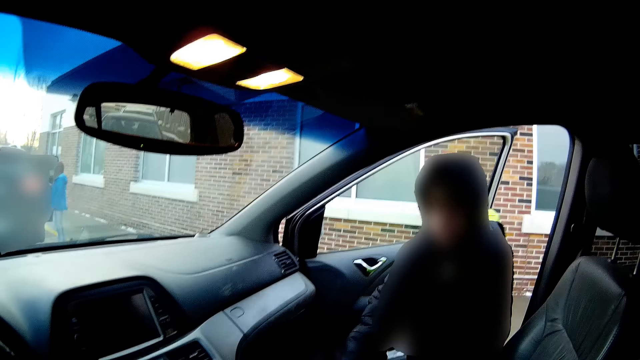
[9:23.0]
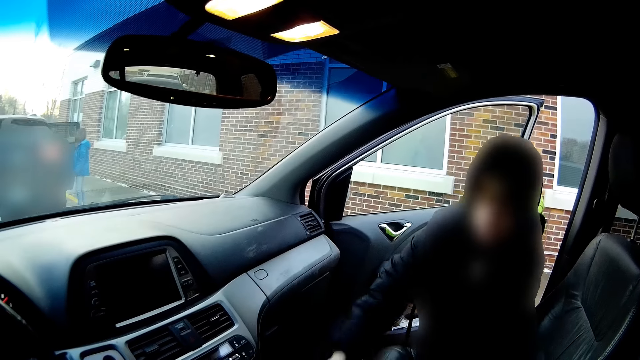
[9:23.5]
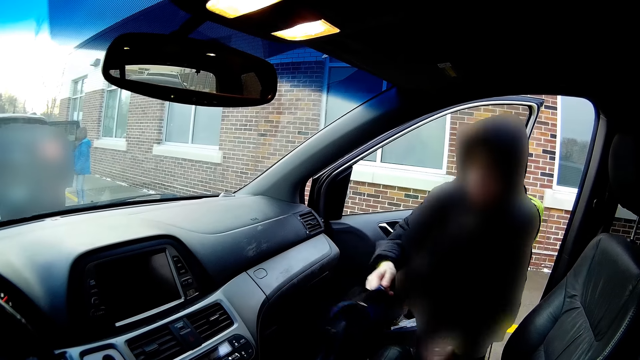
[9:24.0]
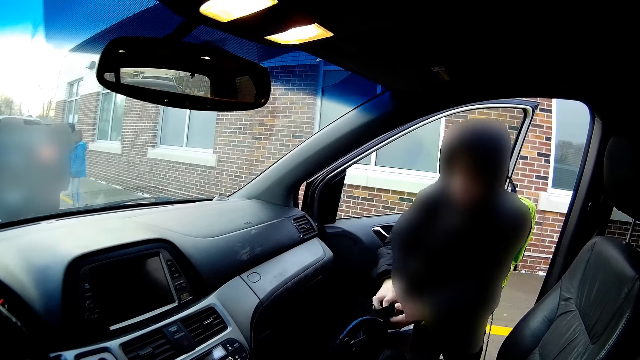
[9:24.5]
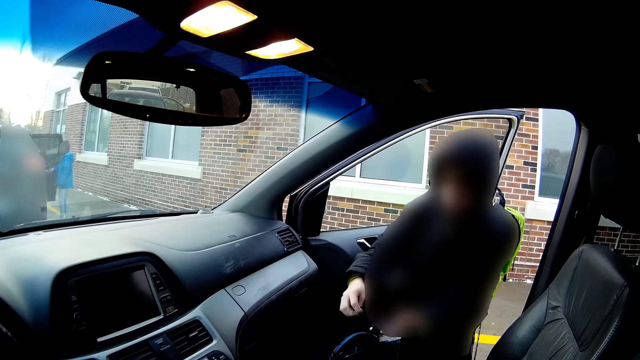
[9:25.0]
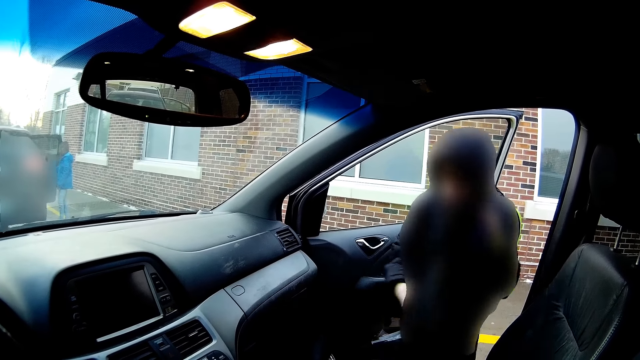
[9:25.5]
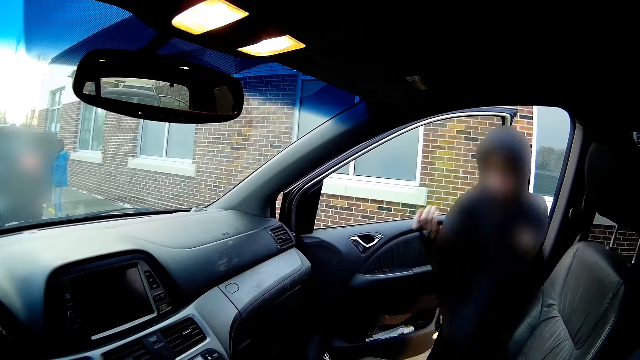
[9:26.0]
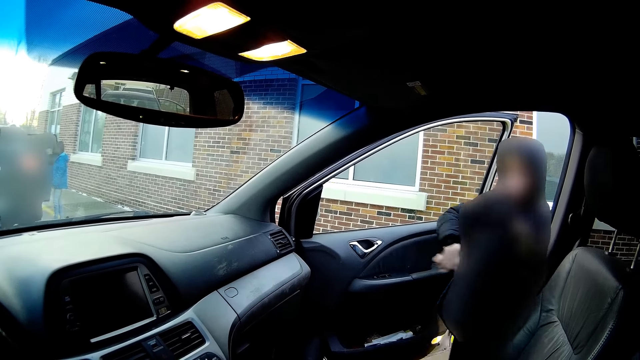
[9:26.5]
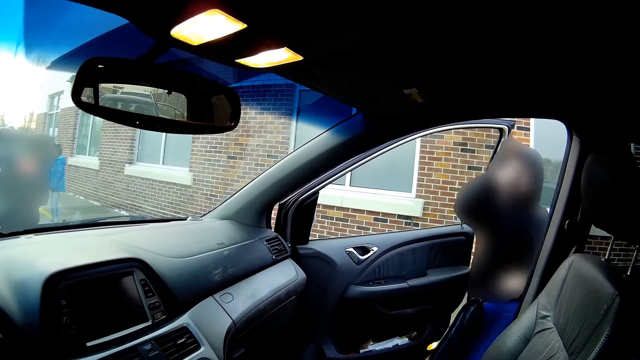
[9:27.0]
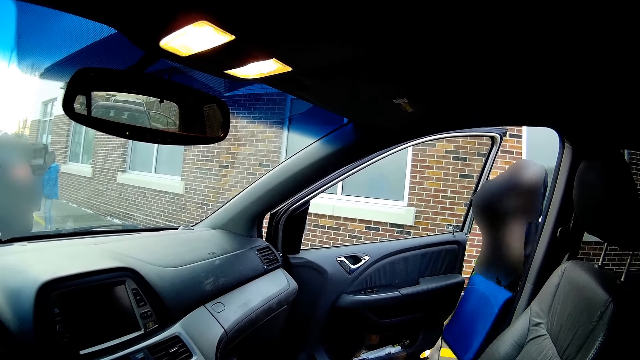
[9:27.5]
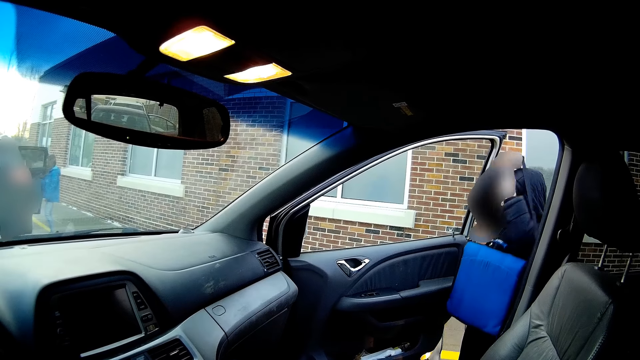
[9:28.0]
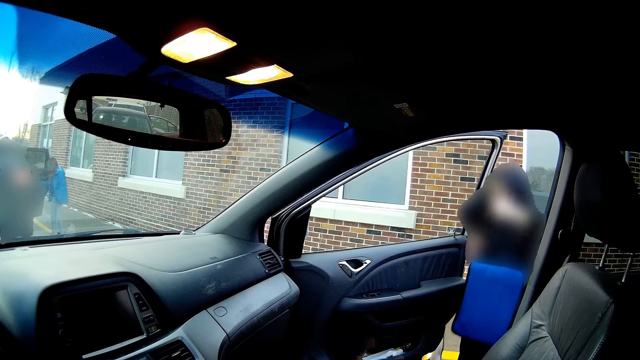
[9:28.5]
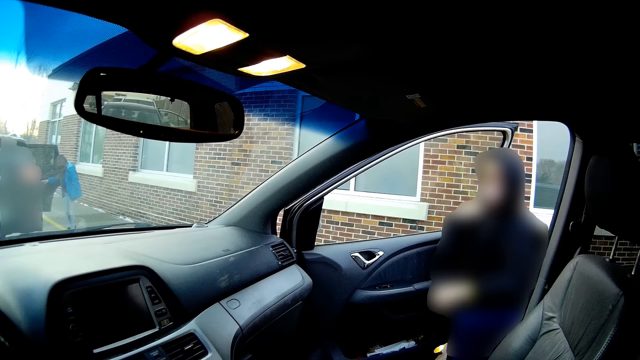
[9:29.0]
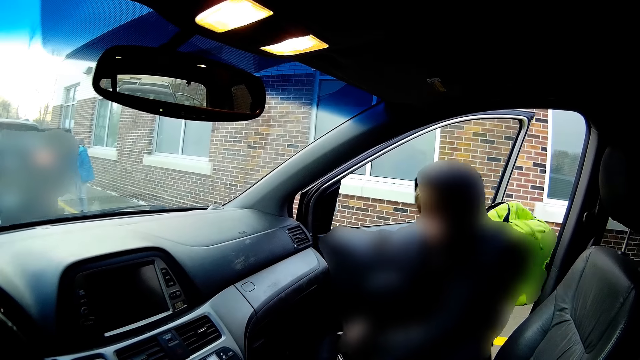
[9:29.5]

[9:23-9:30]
The person picks up the bag from the car seat. The camera wearer picks up the bag. The person hangs the bag on the shoulder.

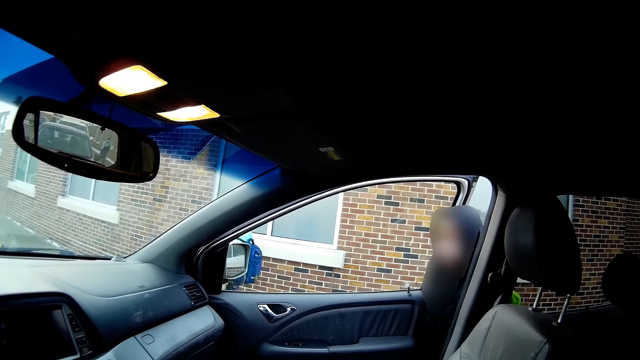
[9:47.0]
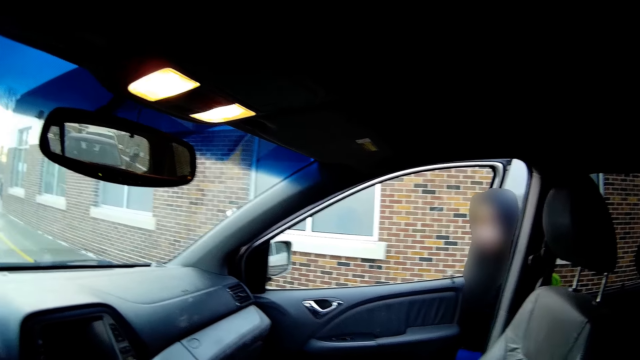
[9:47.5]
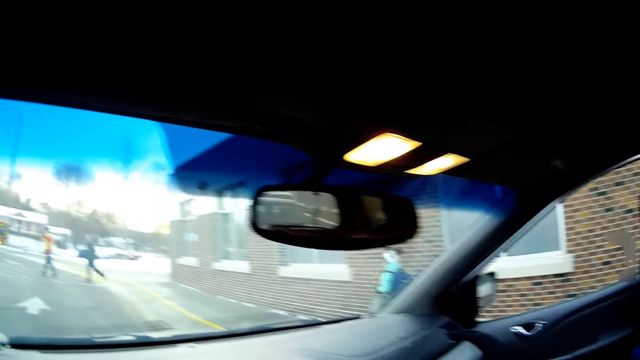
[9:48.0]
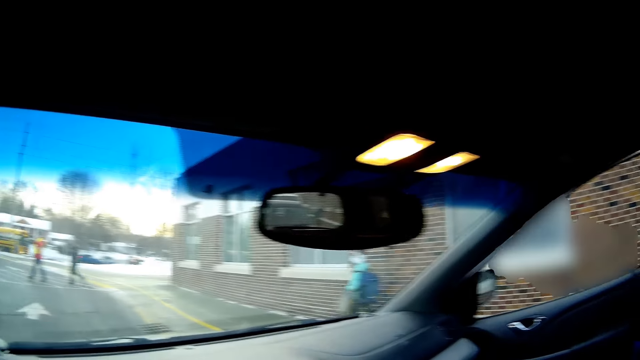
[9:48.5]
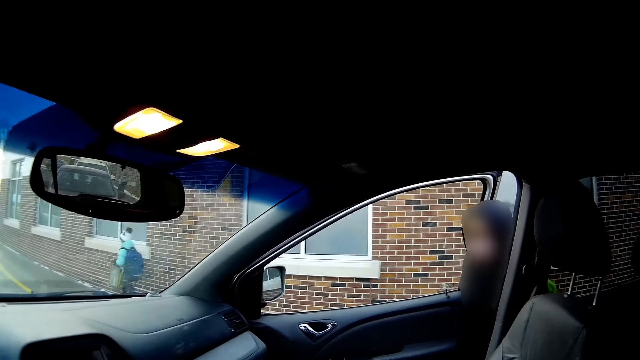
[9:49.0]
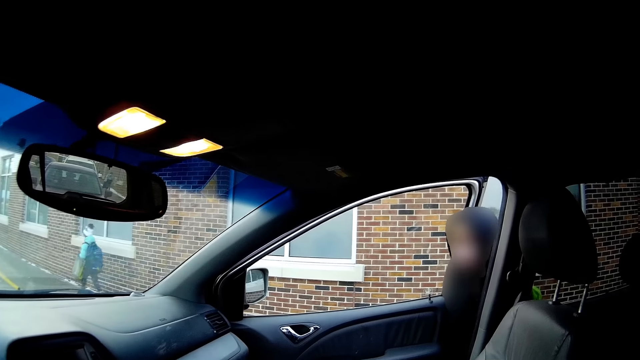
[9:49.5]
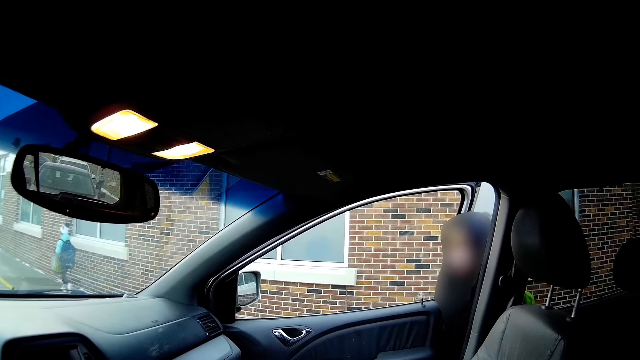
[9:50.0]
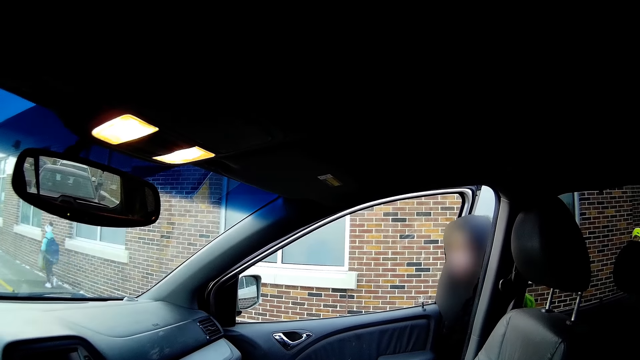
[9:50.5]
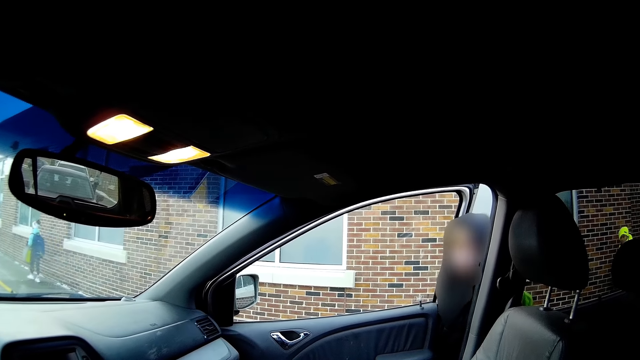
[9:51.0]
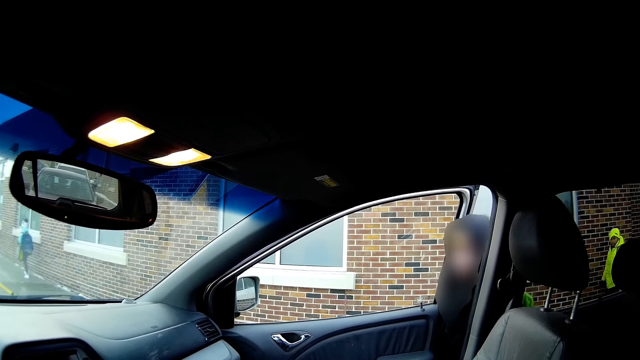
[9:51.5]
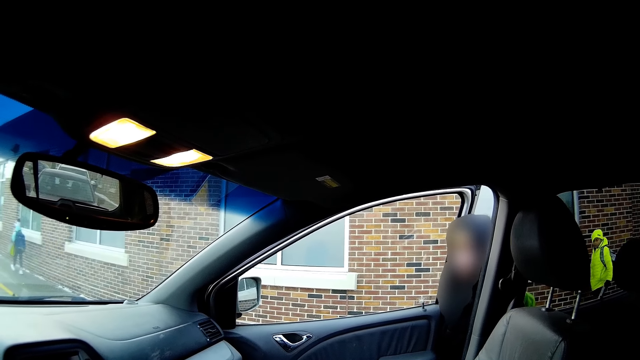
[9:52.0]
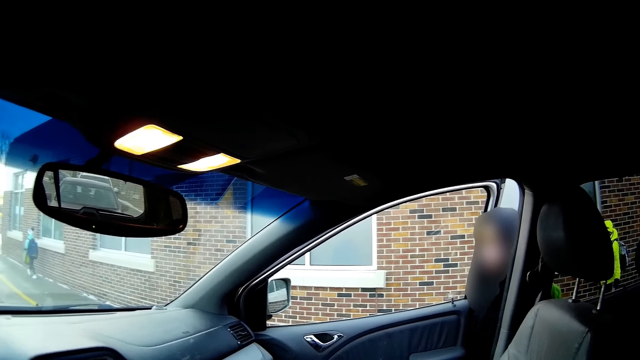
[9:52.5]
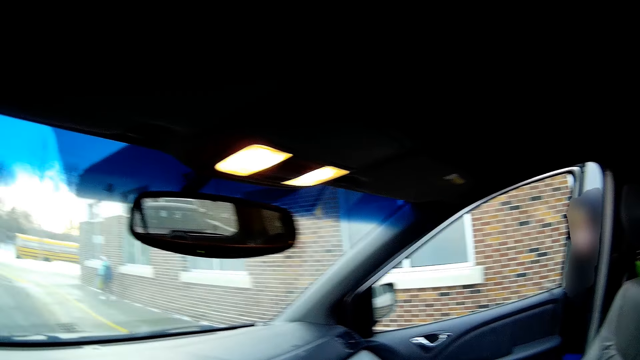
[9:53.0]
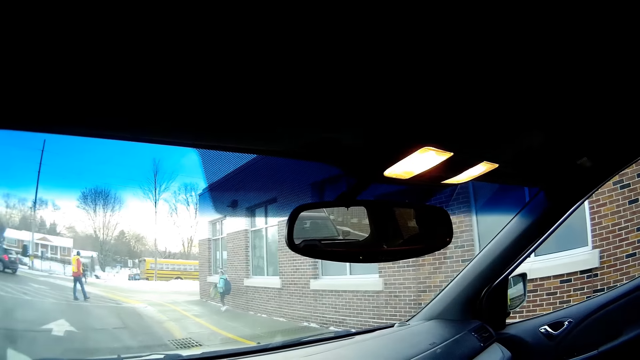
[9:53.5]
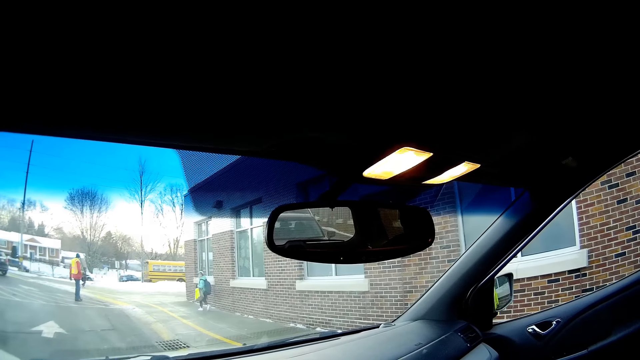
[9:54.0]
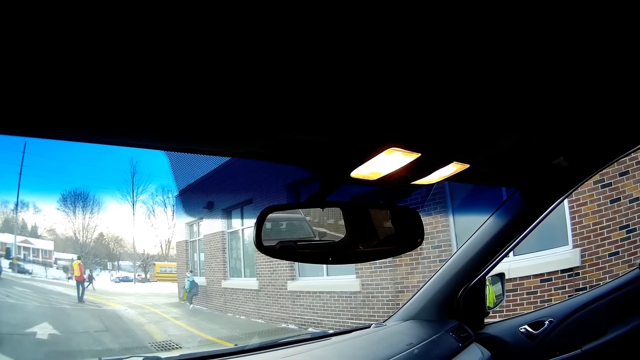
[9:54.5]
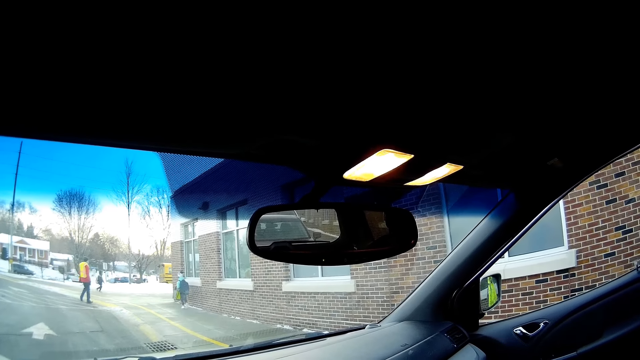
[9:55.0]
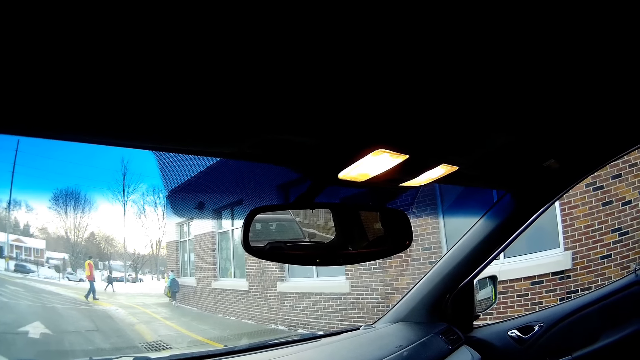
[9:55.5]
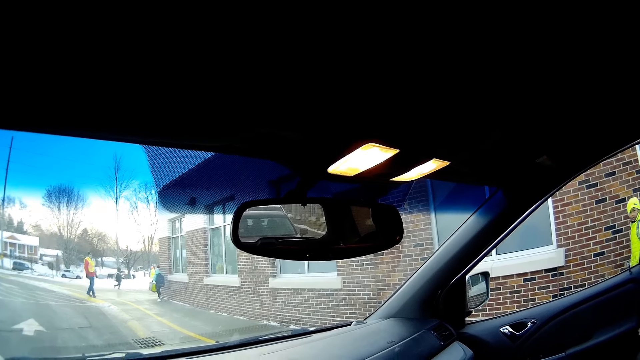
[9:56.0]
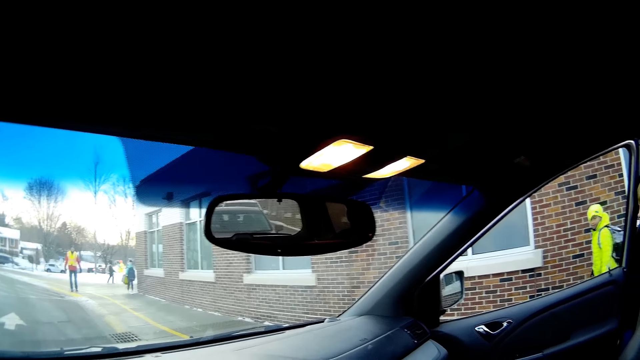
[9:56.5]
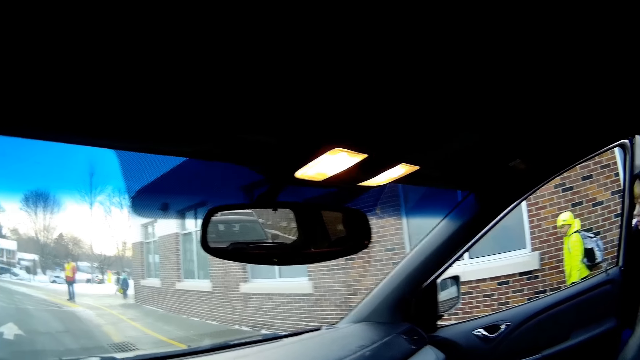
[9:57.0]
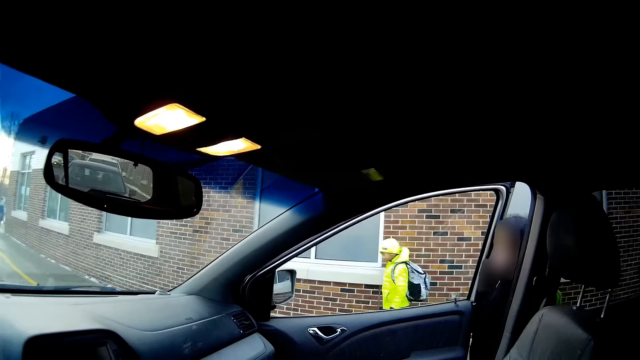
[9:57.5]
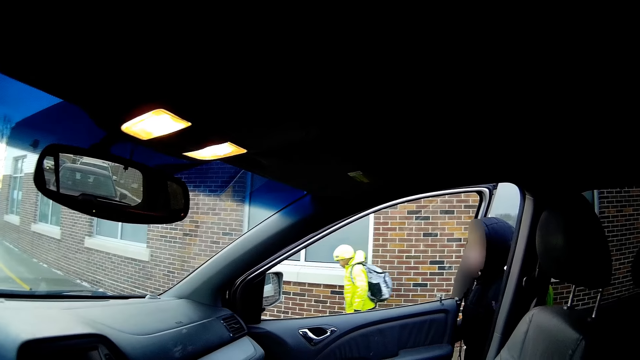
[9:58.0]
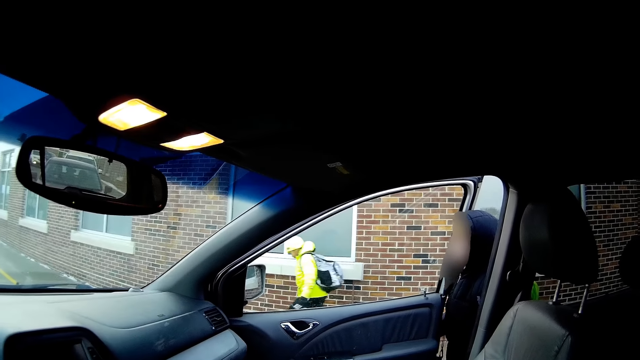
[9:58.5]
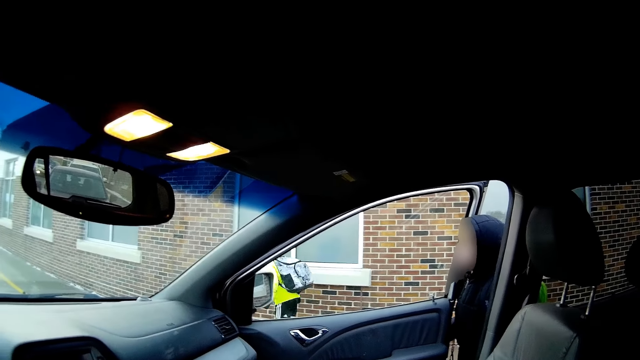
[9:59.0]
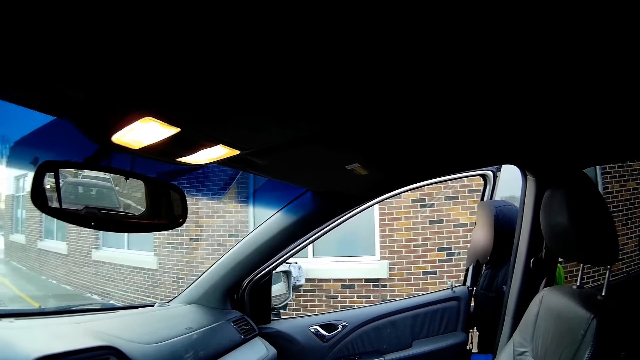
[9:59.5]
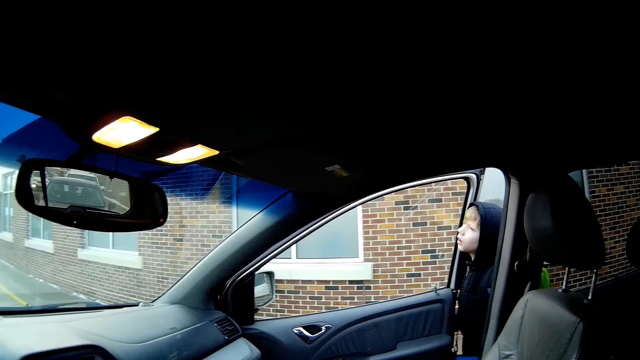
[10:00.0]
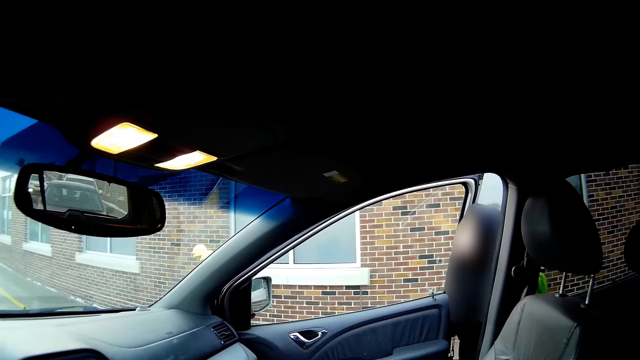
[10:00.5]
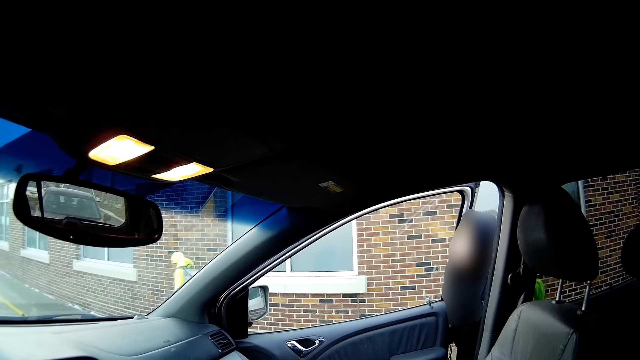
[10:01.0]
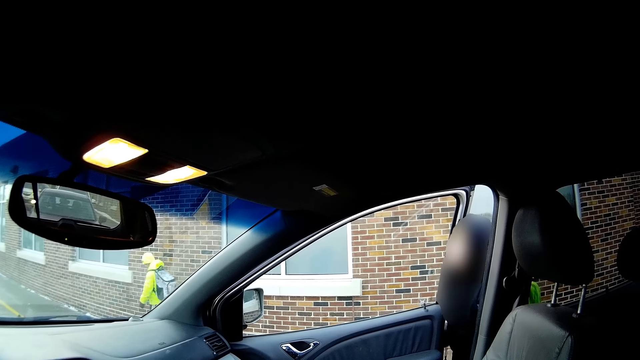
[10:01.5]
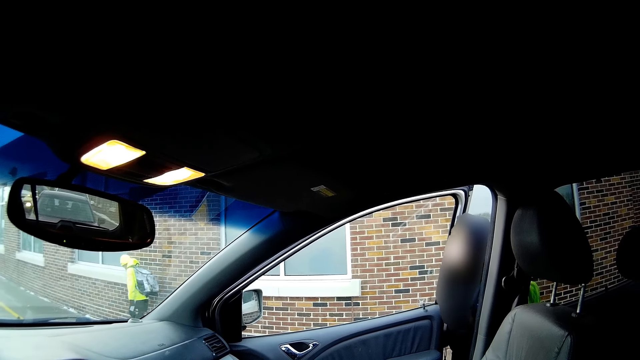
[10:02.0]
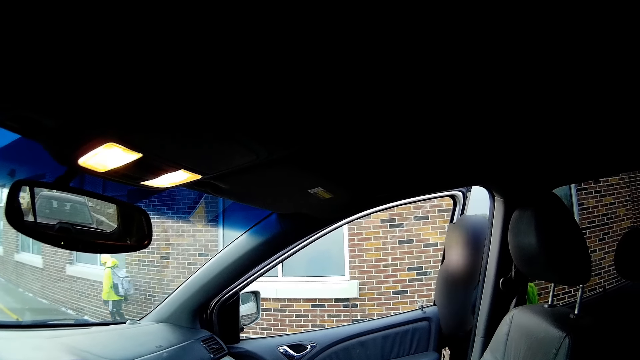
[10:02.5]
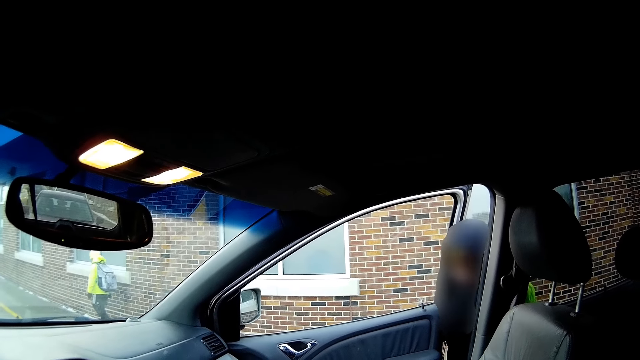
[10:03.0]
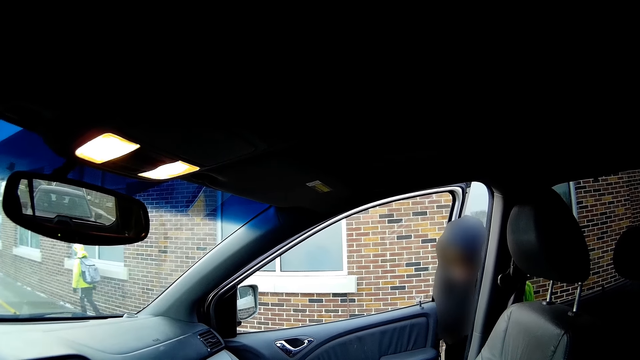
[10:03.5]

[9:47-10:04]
The camera wearer converses with a person. They look around.
